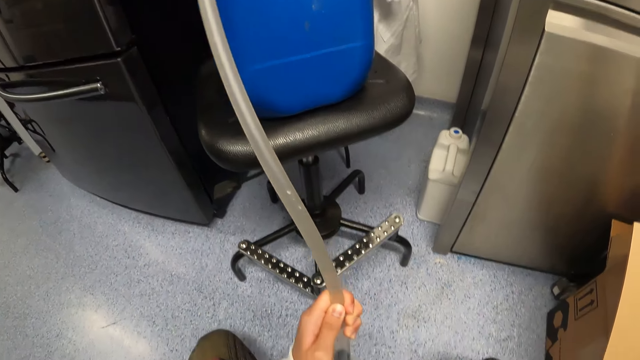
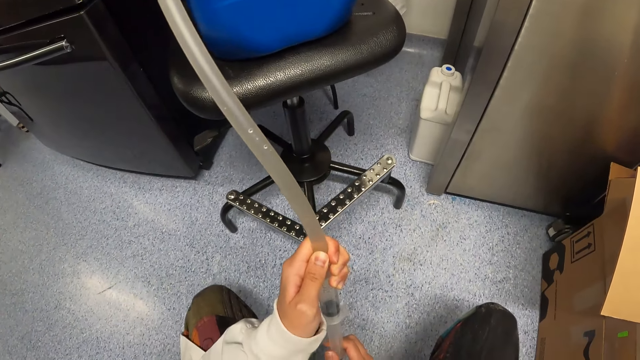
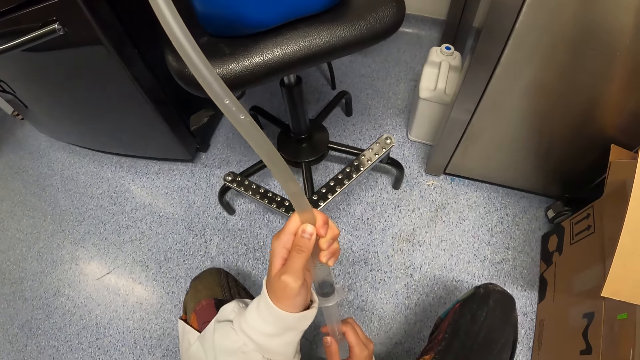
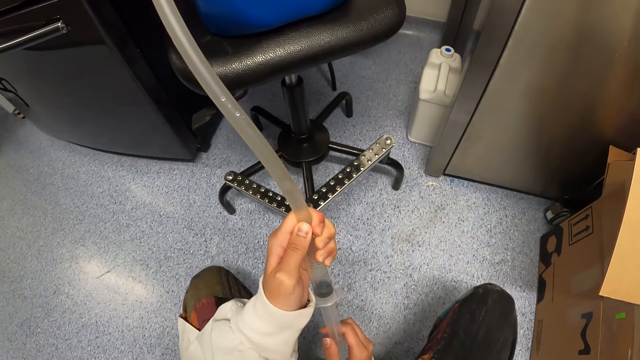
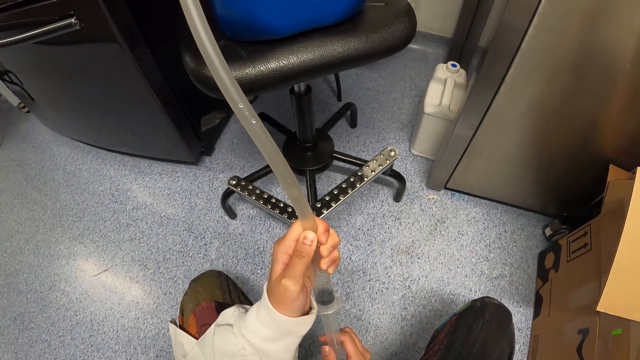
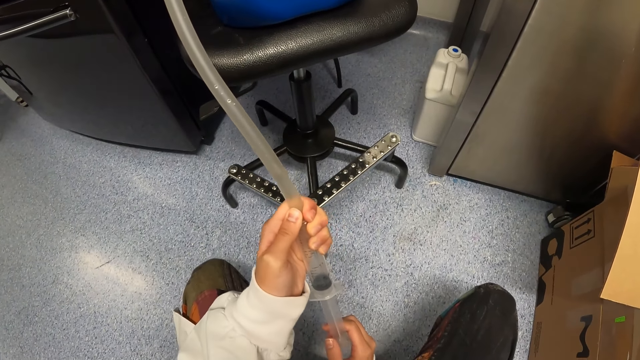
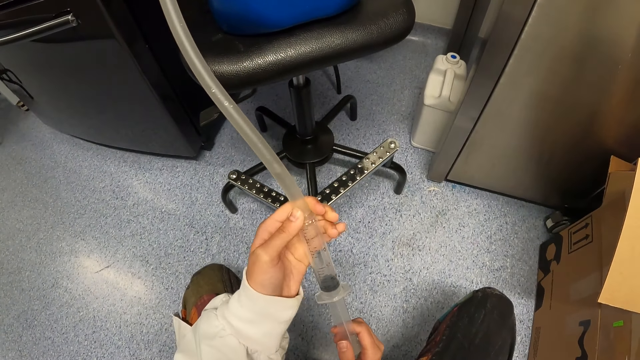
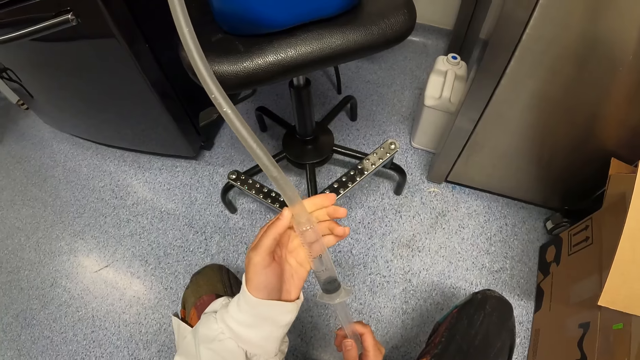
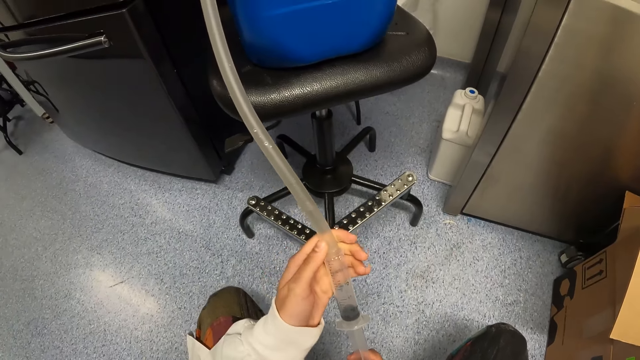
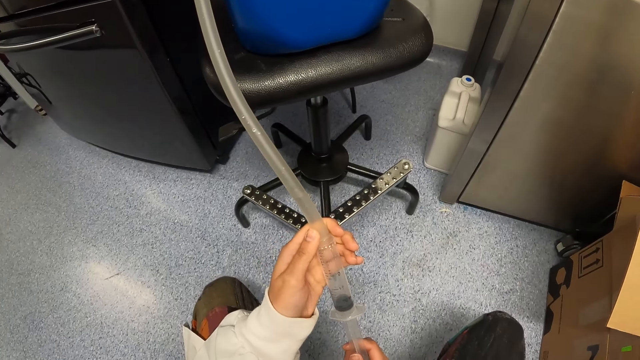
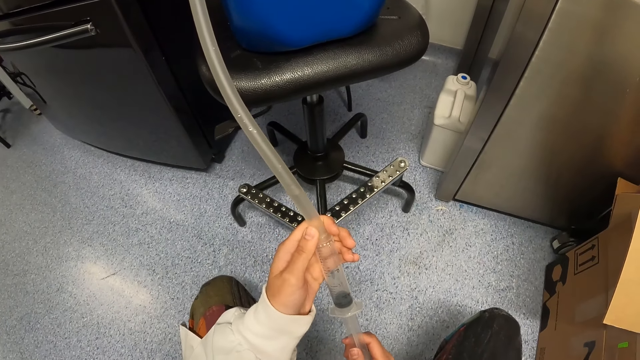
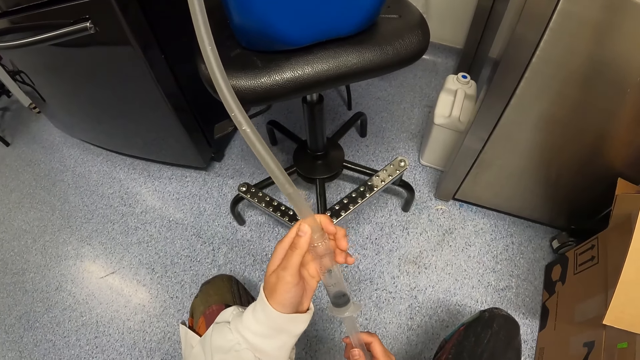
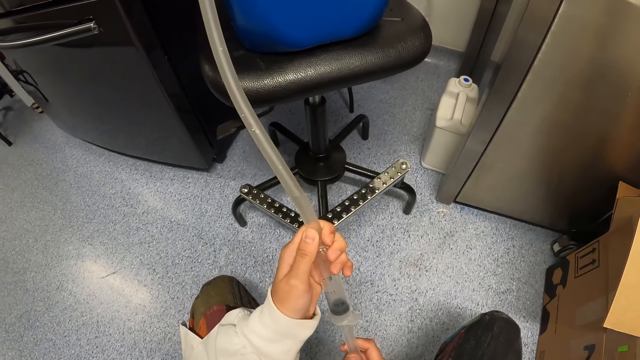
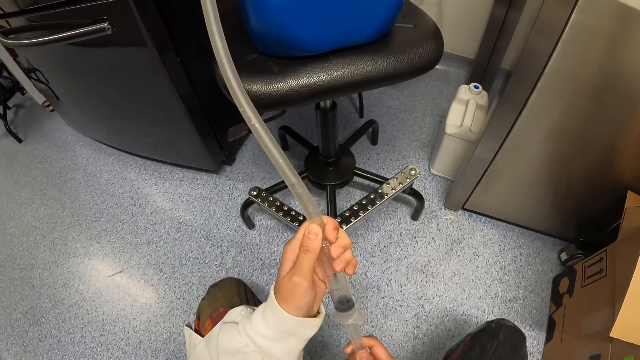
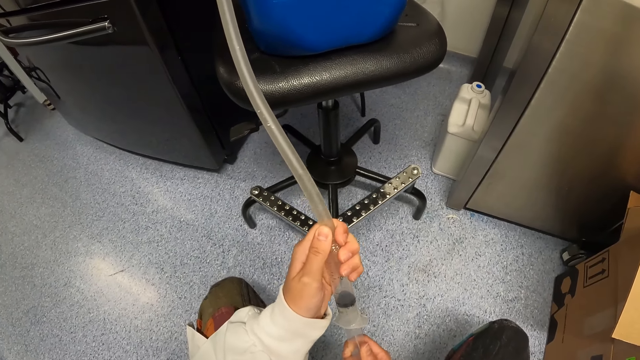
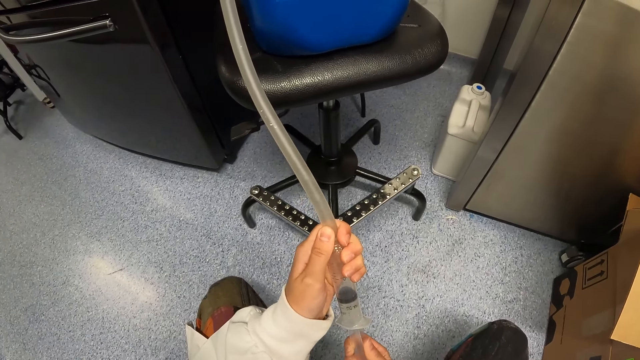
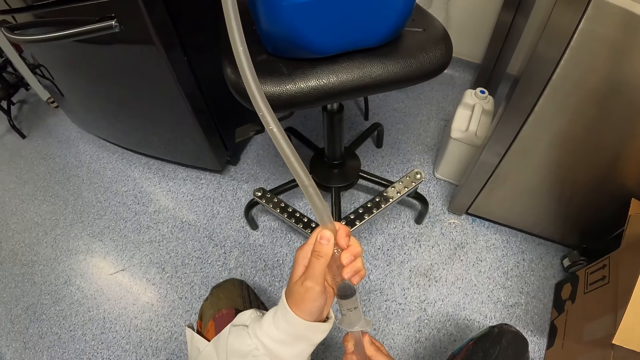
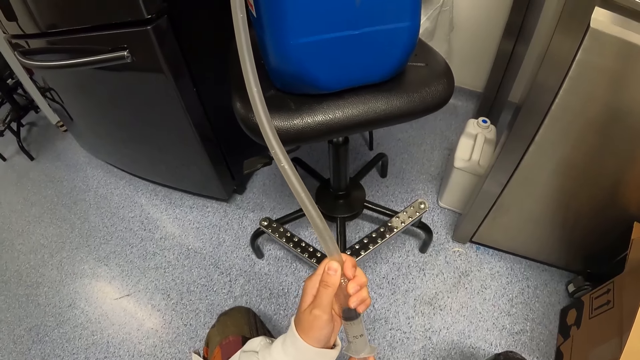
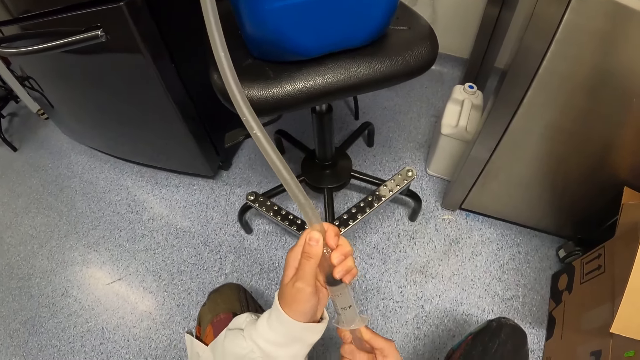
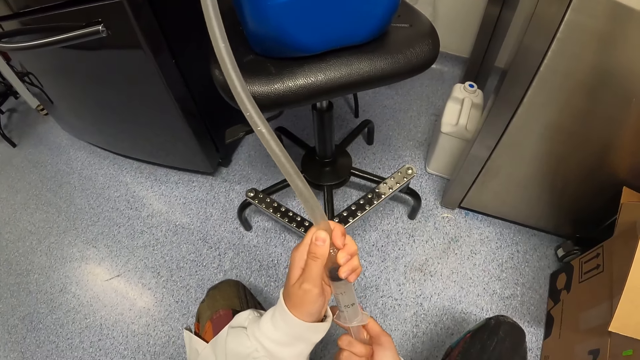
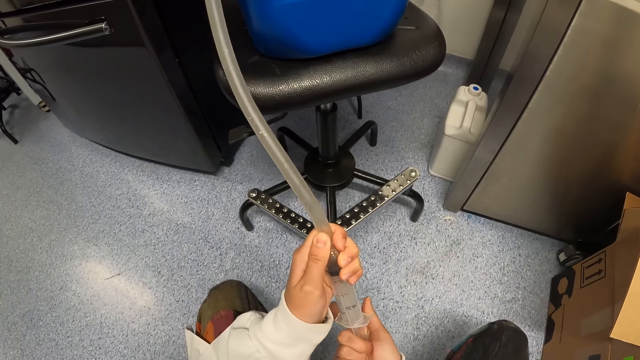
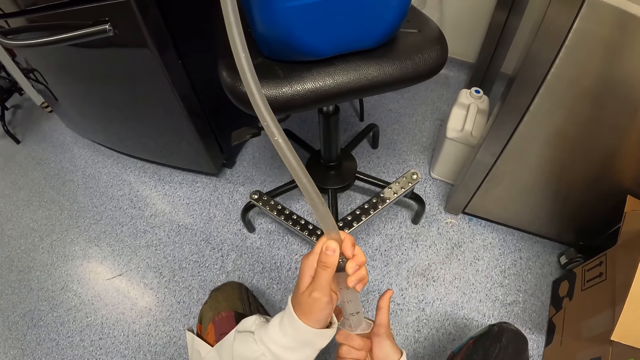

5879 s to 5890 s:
The camera wearer pumps liquid in a jerrycan. They push part of the syringe.

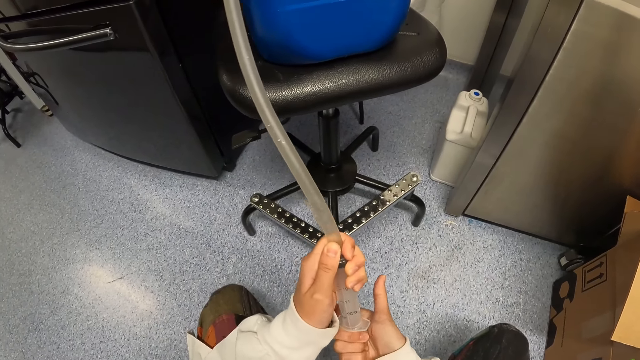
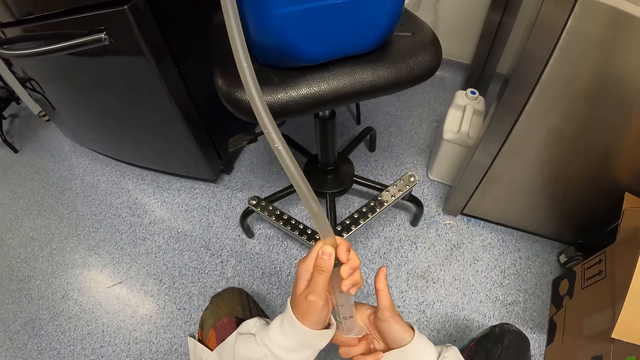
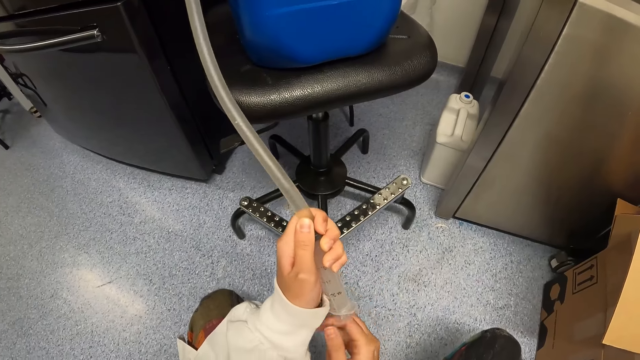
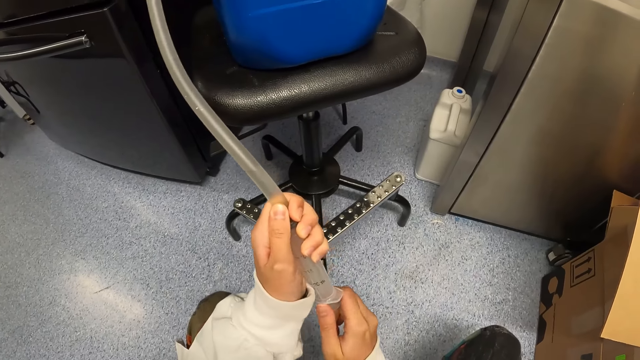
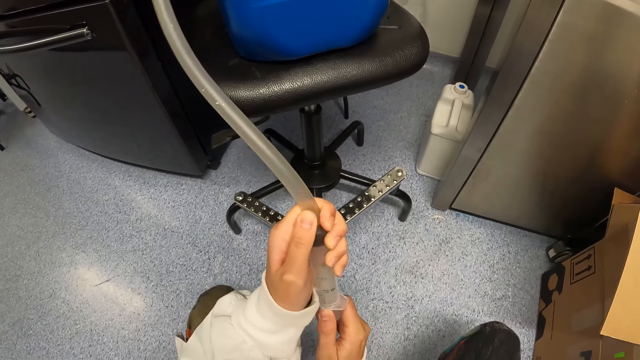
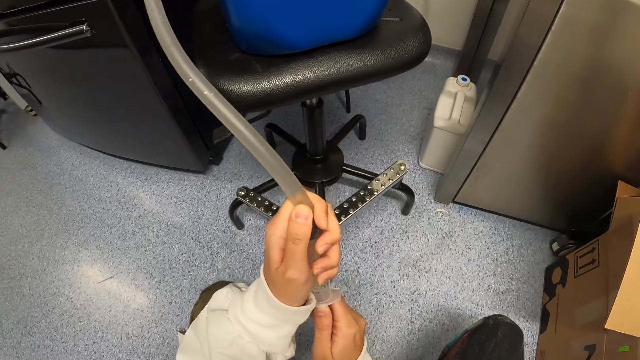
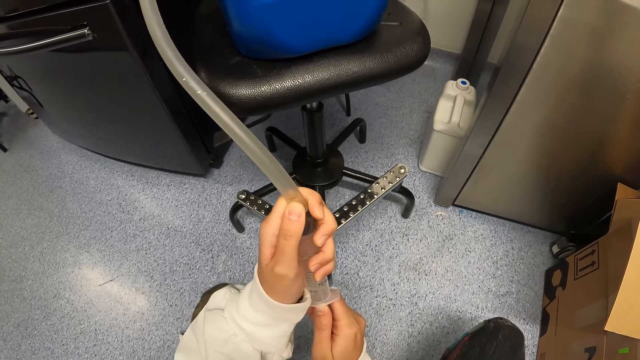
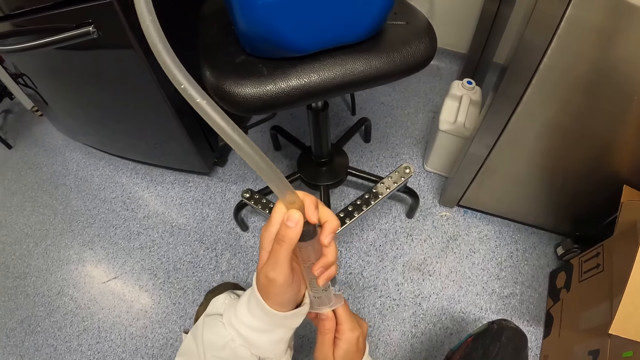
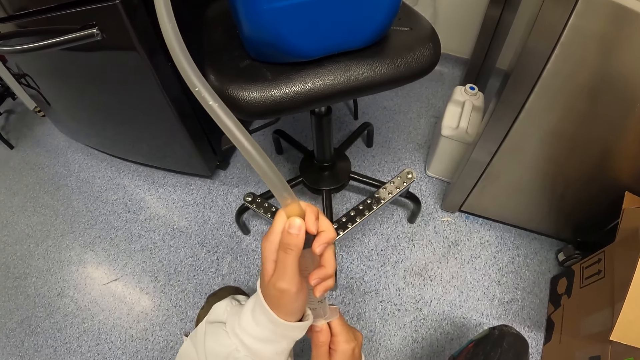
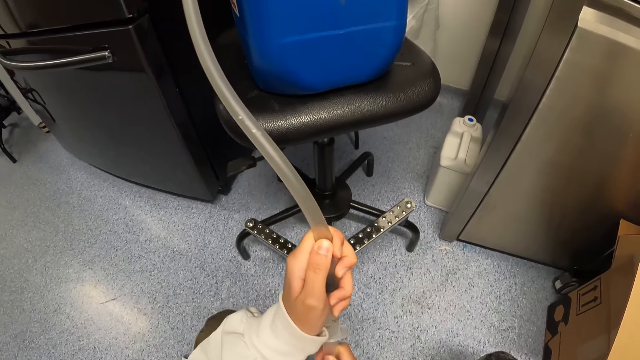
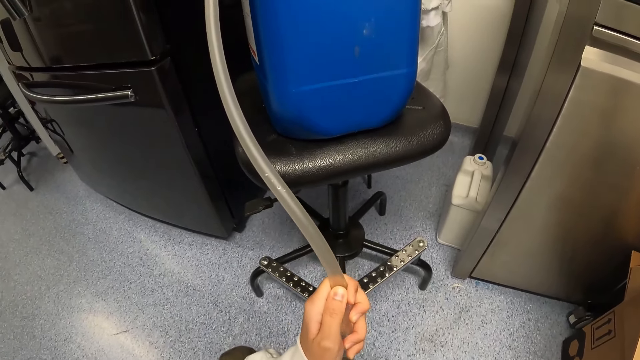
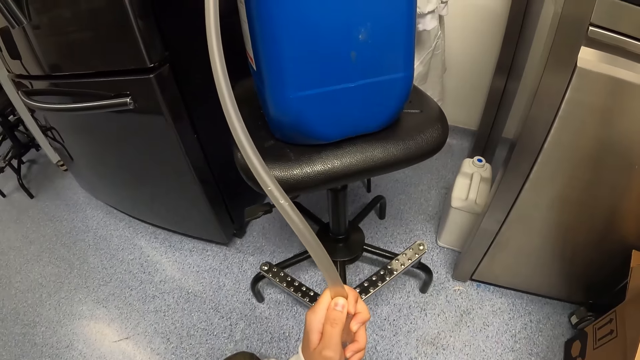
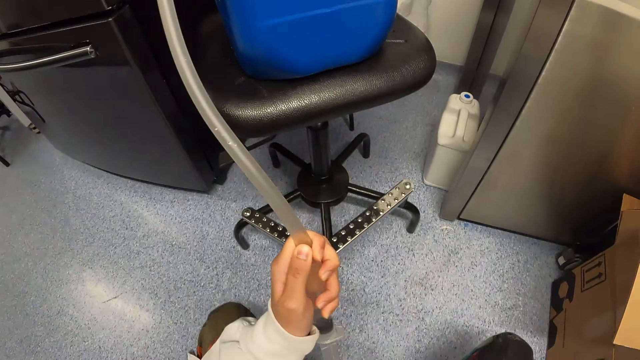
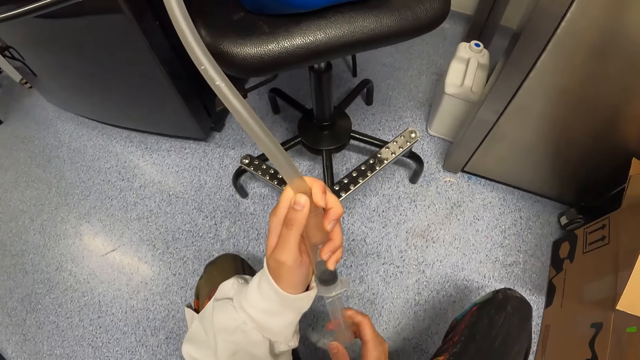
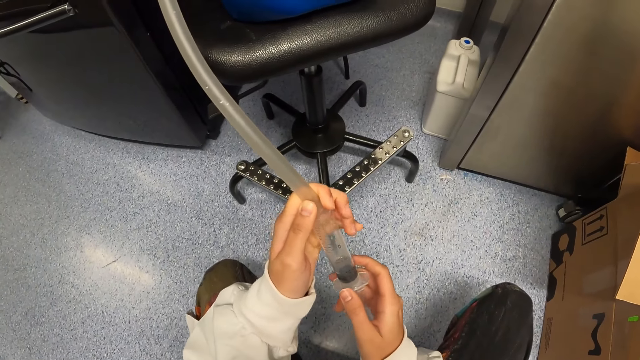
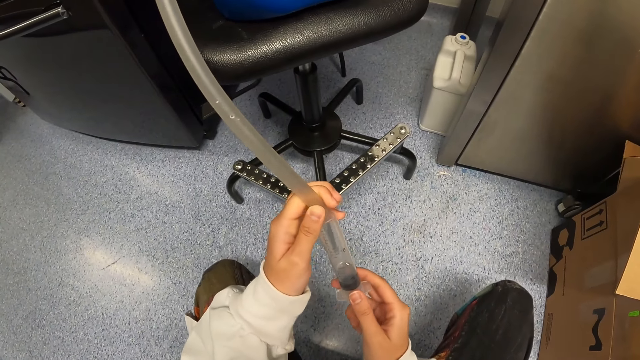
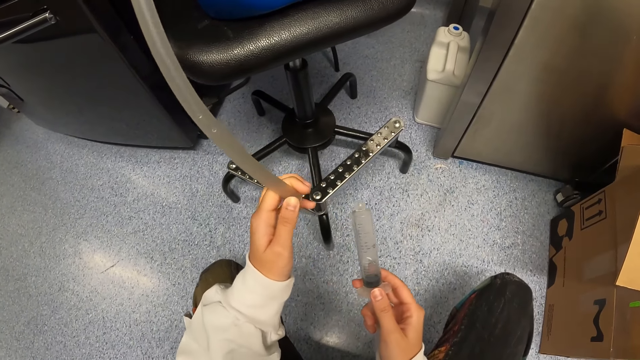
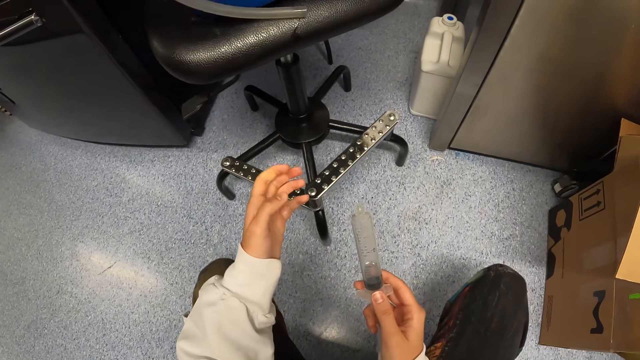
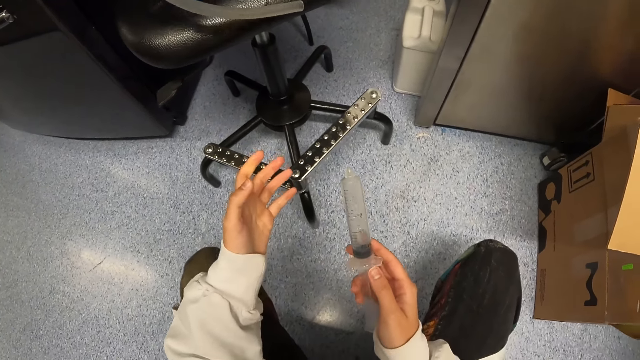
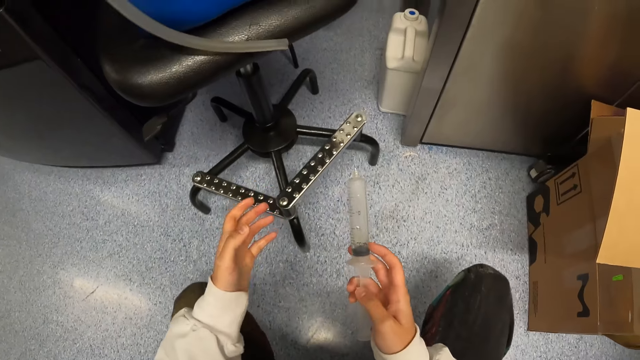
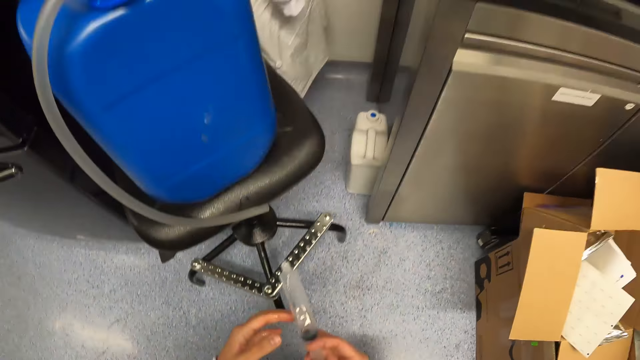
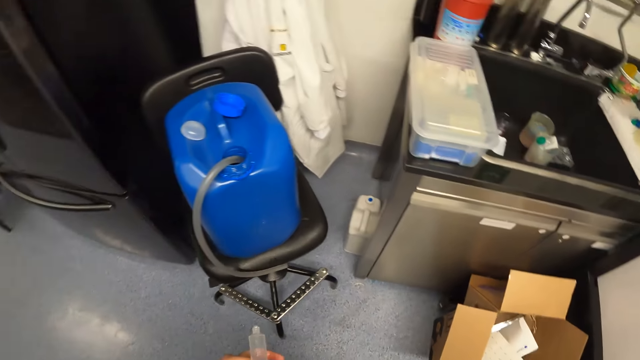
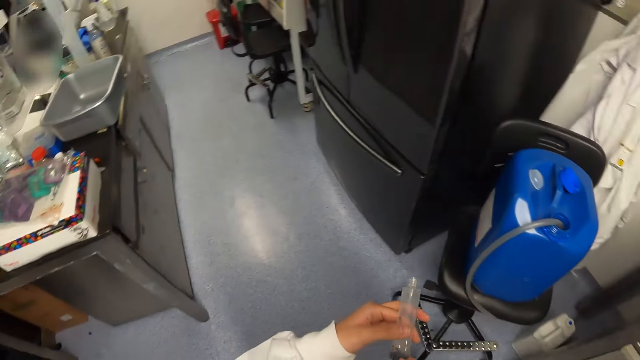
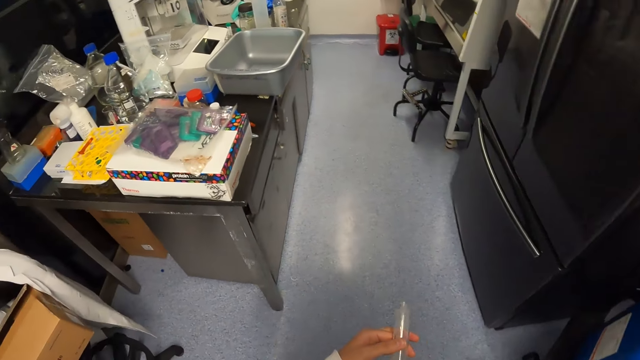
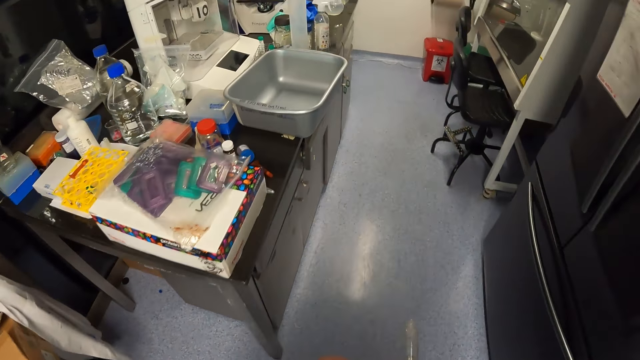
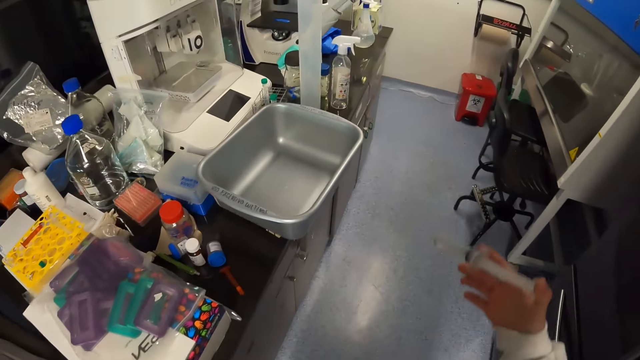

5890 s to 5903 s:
The camera wearer stares at the syringe. They pull part of the syringe. They suck liquid with the syringe. They separate the tube from the syringe. They stare at the hands. They walk around.
